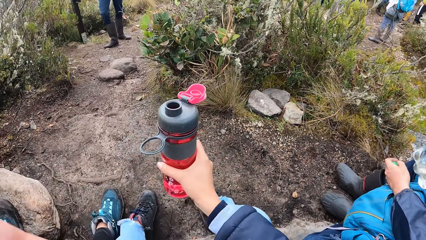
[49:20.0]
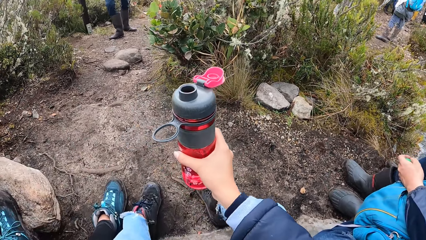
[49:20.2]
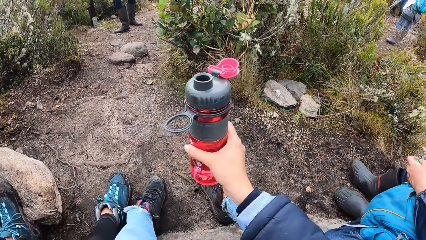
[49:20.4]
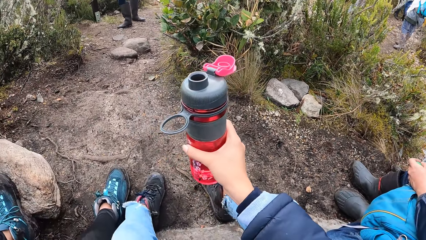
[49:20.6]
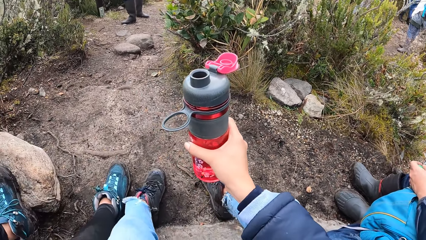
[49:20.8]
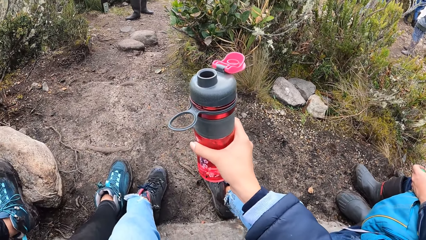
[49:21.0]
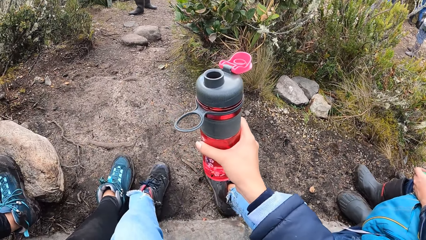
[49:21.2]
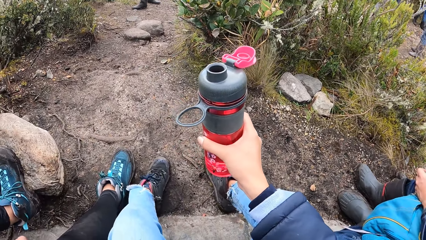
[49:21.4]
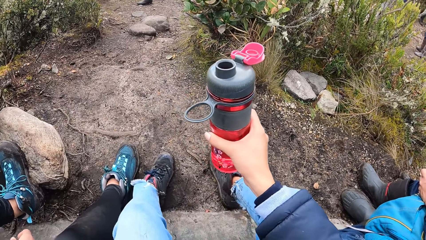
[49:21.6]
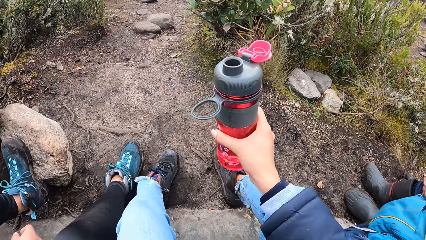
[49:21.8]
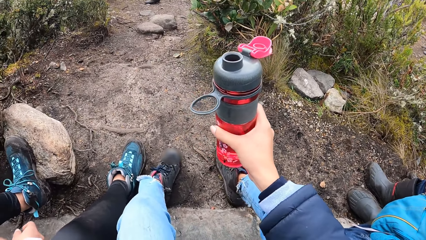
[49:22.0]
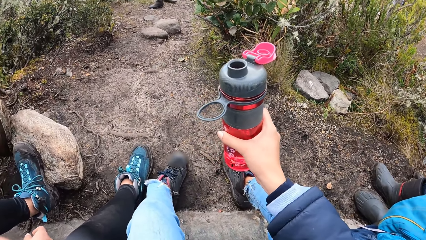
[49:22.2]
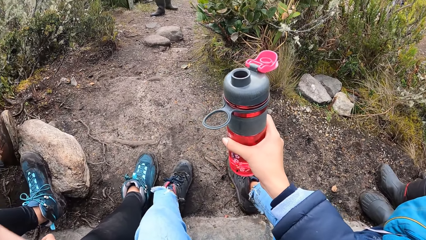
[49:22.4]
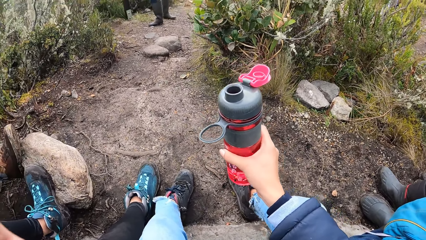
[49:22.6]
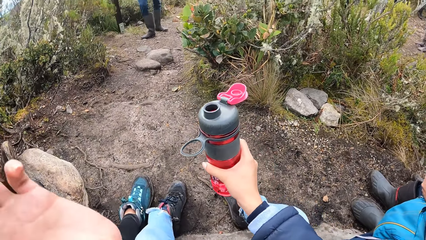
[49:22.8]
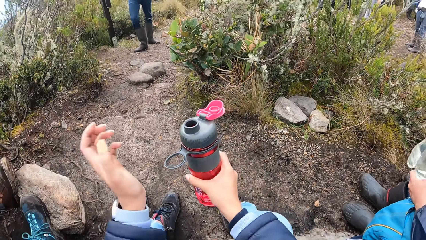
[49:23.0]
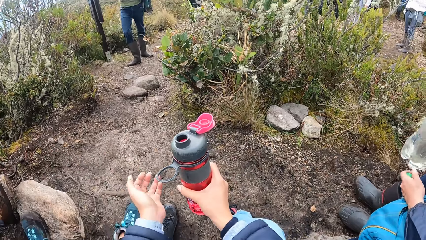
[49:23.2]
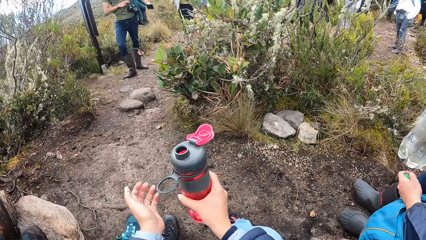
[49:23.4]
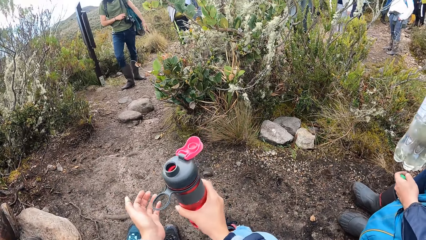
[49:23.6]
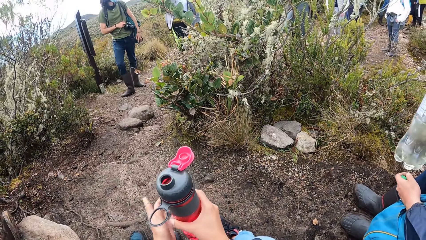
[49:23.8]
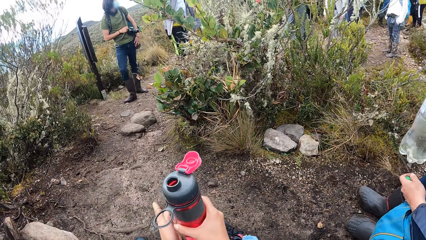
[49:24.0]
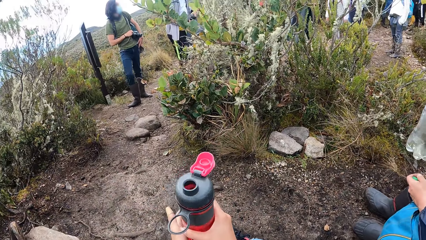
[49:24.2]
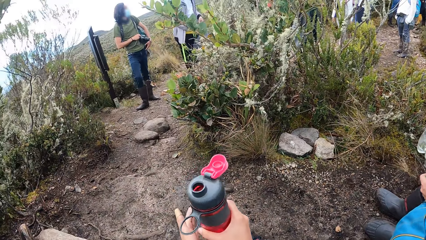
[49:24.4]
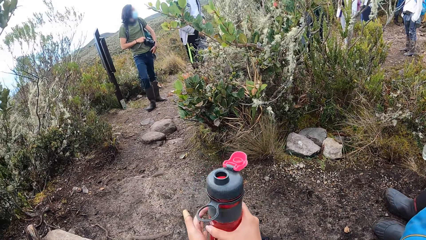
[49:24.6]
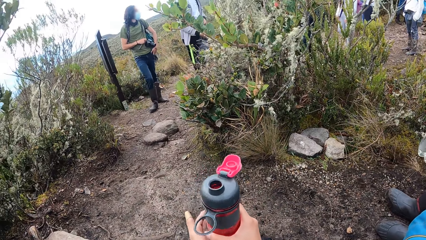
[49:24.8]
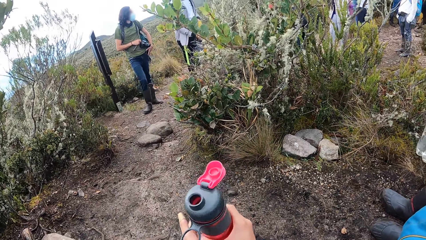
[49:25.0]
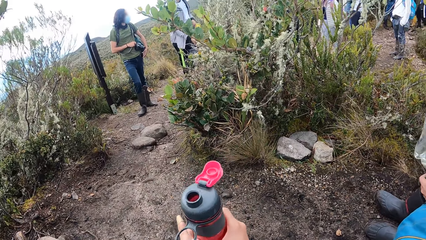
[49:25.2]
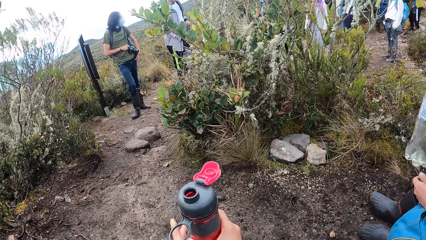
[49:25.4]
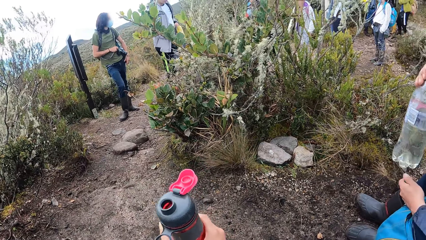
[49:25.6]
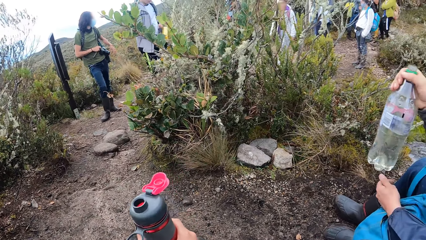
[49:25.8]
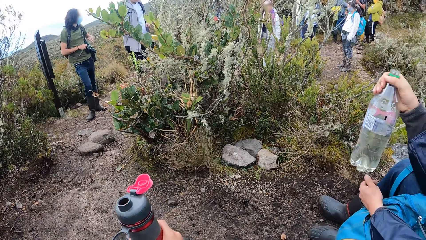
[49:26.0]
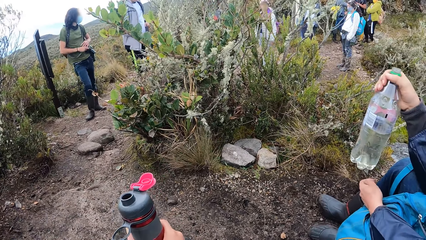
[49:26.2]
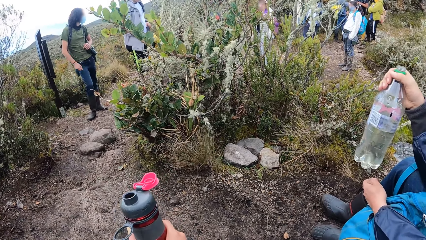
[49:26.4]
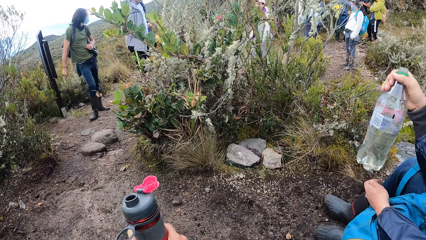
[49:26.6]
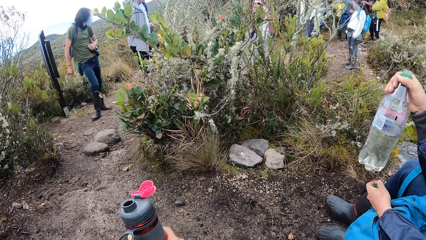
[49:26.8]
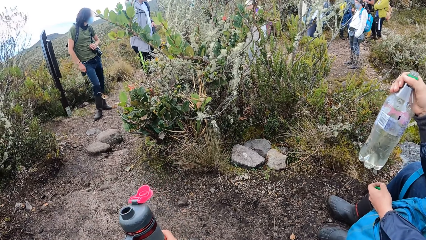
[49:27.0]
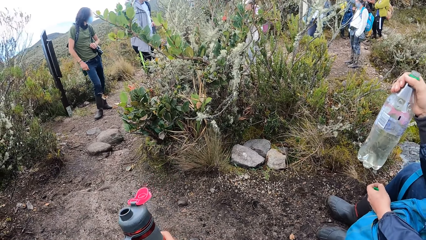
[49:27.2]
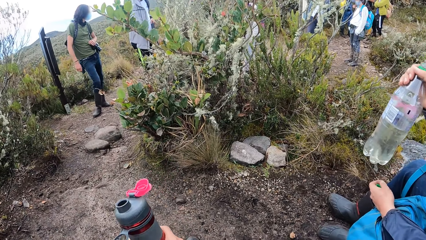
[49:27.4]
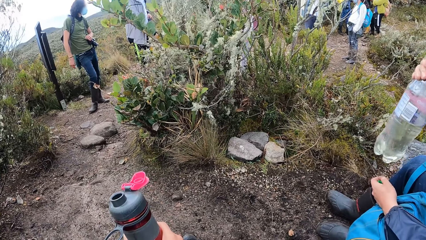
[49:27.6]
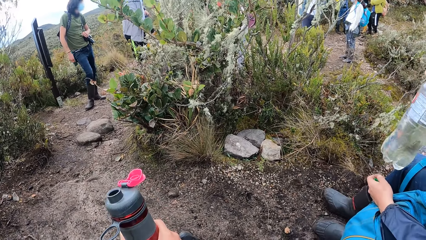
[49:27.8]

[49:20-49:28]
The camera wearer touches something. She shakes the water bottle on her hands. She looks around.

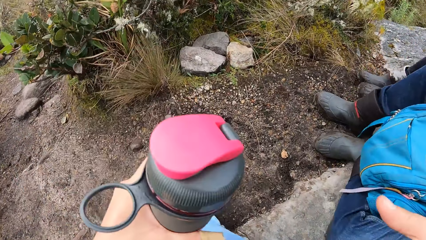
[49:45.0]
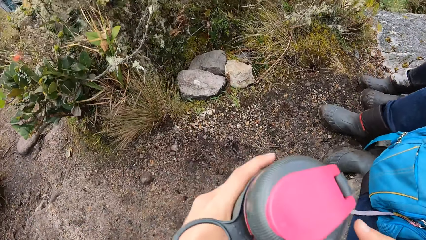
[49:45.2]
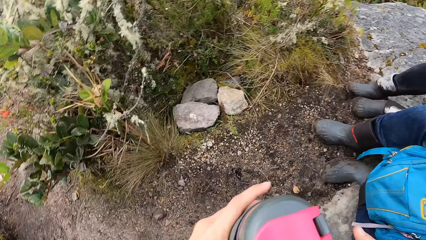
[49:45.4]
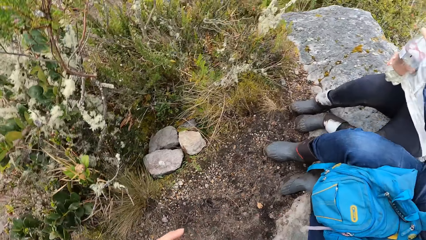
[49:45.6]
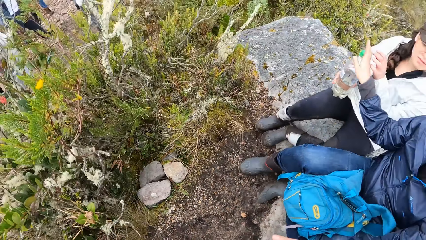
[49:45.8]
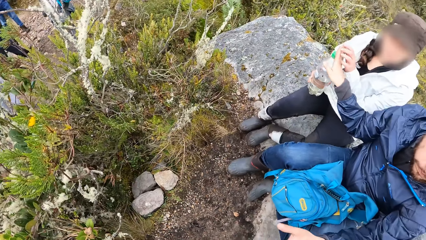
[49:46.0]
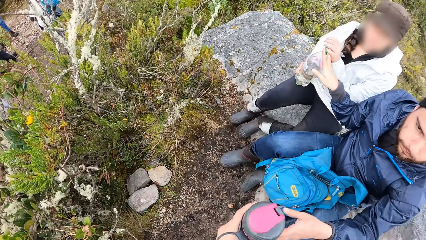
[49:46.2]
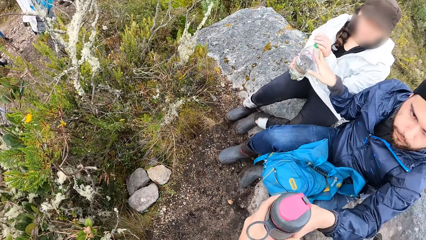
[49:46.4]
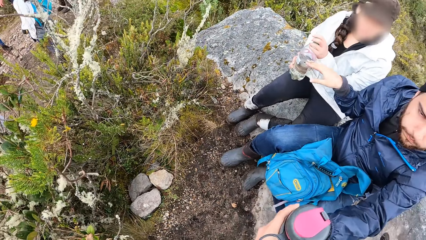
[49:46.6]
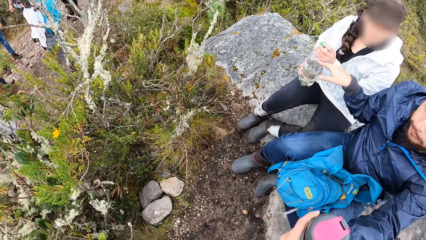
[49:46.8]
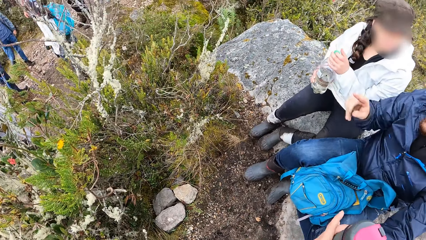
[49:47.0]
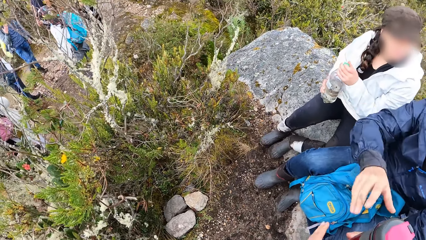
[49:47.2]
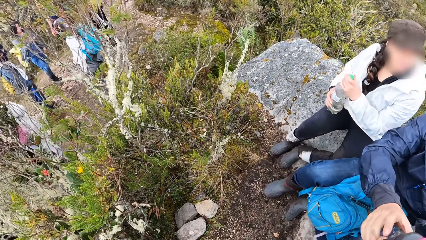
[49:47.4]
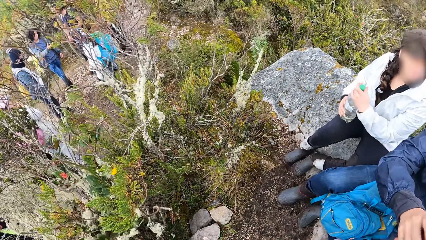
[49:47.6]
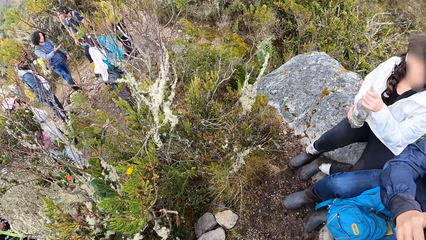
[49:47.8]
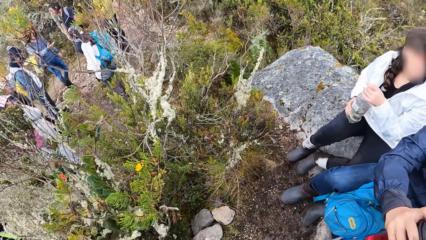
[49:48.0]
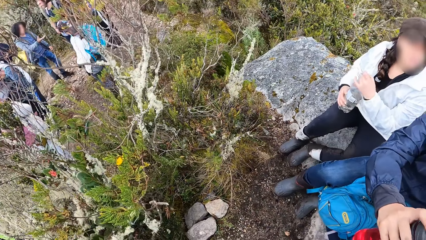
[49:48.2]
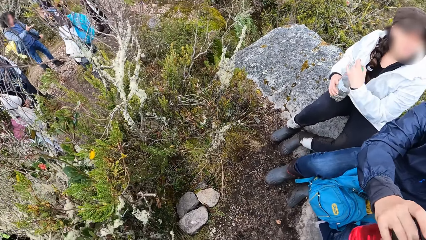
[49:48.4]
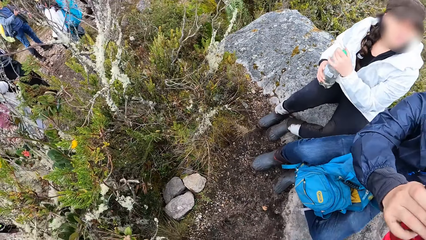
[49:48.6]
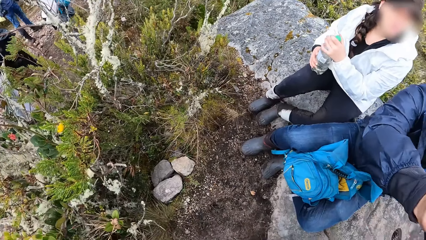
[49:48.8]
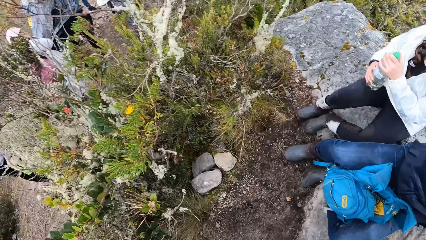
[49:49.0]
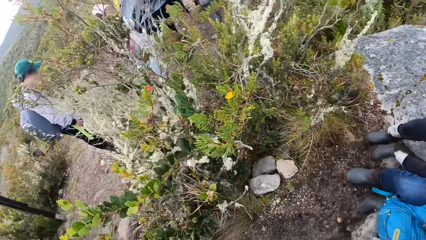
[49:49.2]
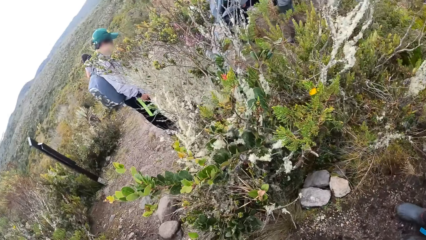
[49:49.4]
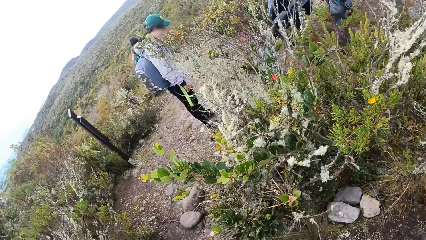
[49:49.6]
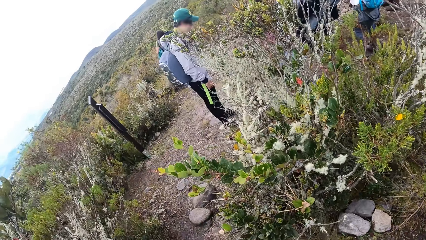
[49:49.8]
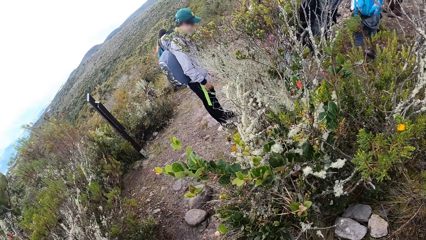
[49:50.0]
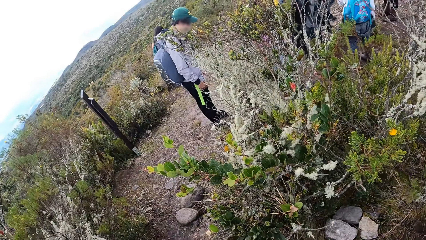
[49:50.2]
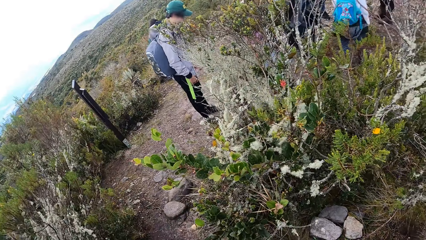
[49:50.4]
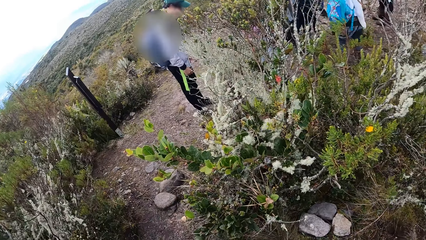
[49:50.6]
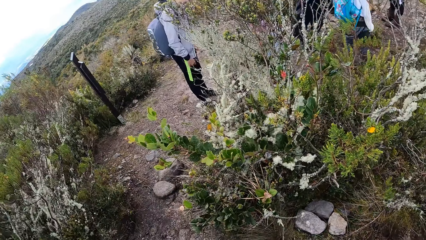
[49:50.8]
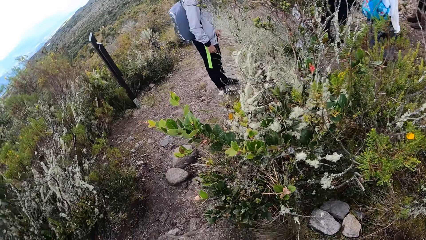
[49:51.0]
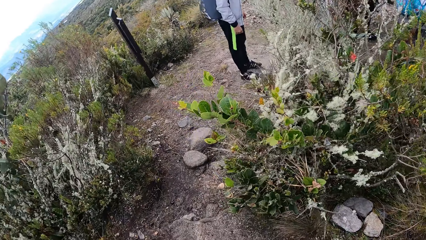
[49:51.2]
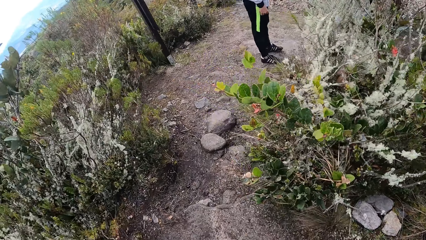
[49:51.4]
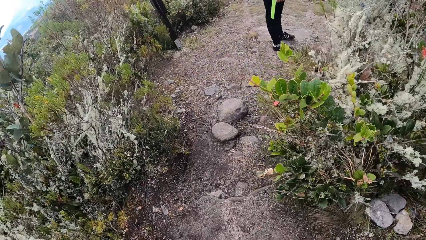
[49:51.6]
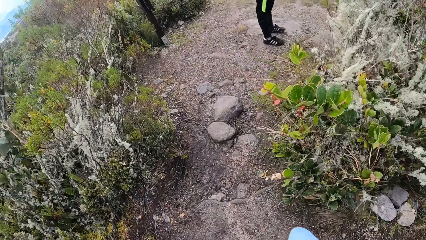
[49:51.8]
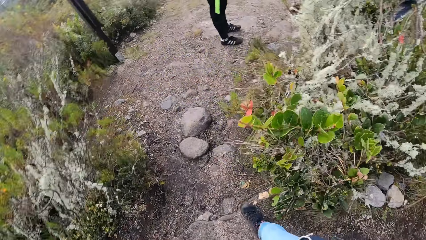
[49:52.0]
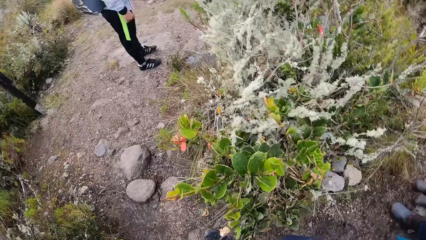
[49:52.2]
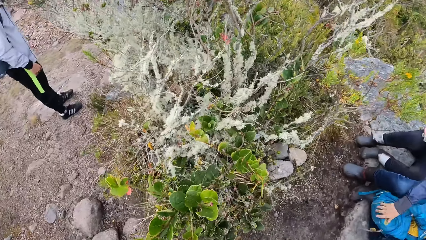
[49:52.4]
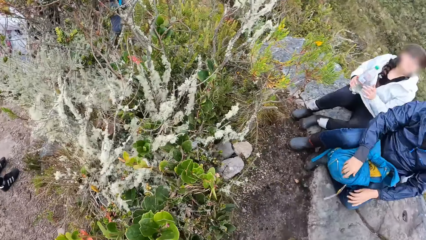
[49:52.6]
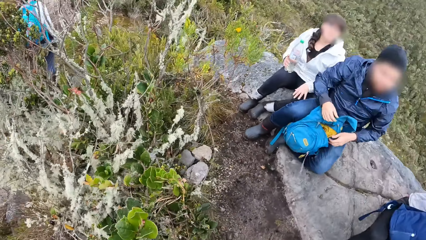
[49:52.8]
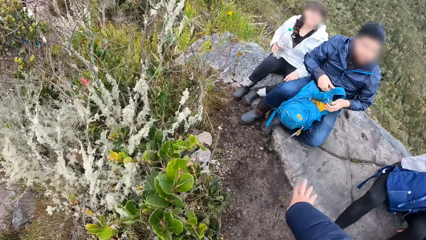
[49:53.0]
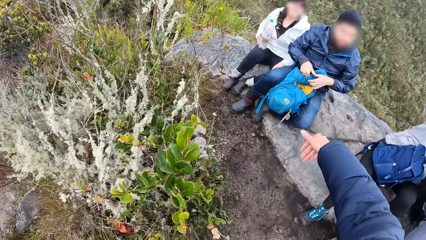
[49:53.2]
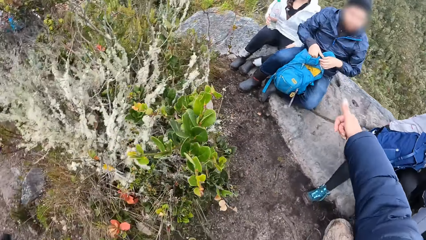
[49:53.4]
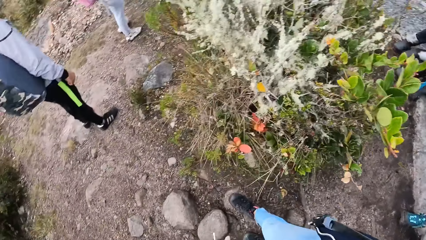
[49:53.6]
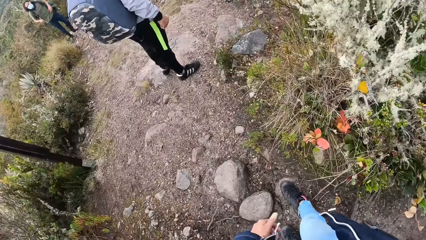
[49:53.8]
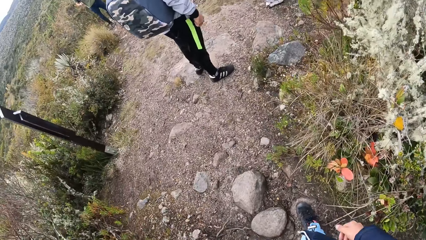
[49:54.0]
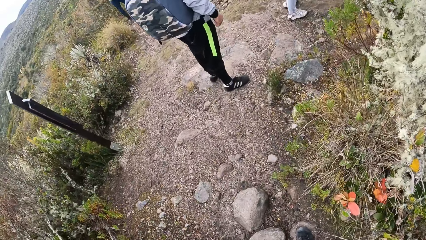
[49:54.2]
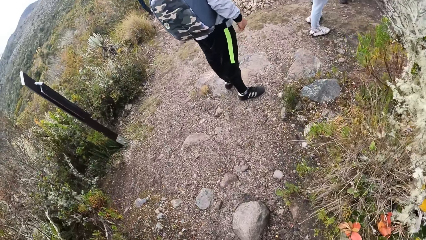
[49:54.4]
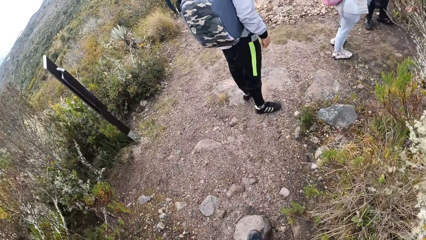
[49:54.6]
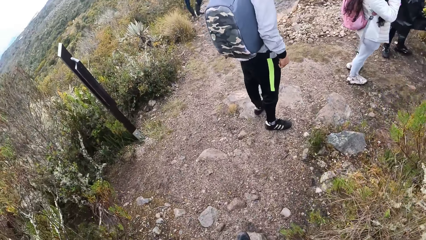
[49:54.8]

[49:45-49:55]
The camera wearer passes the bottle to a person. They pass the water bottle to another person. They look around in the compound. They walk around in the compound. They gesture with the right hand. They point at the other person.
